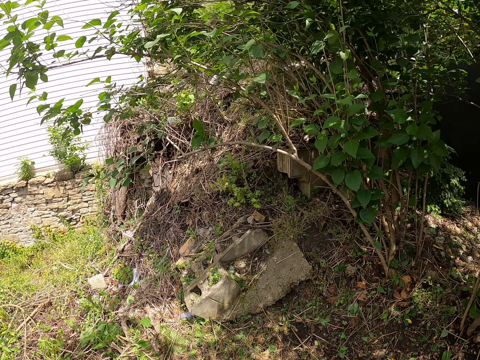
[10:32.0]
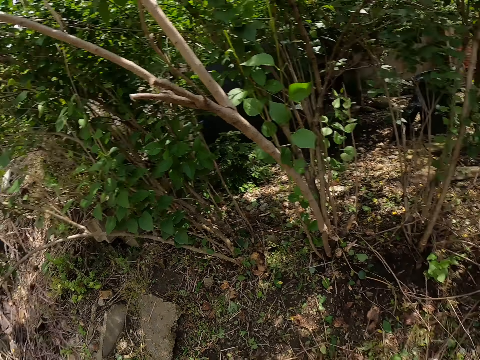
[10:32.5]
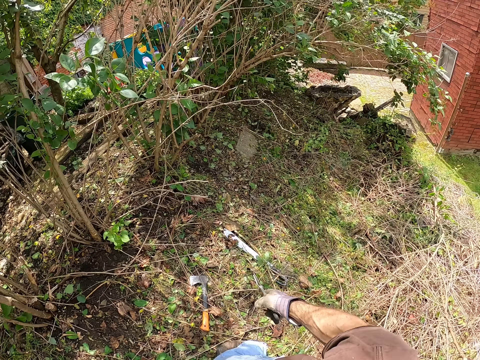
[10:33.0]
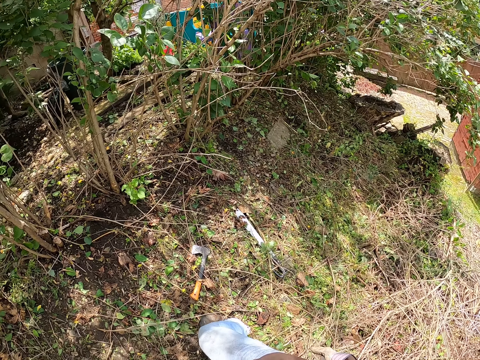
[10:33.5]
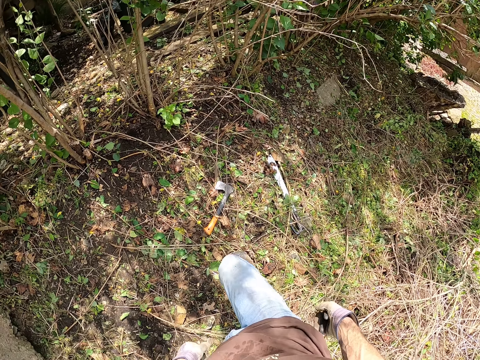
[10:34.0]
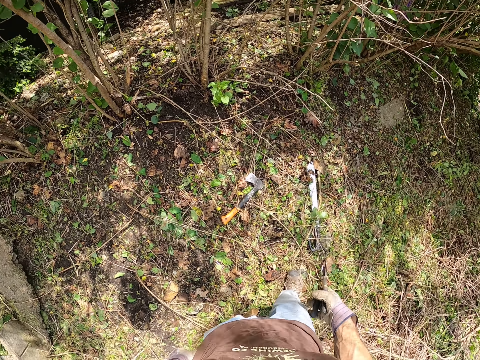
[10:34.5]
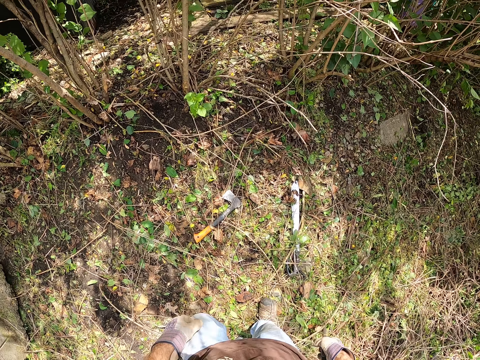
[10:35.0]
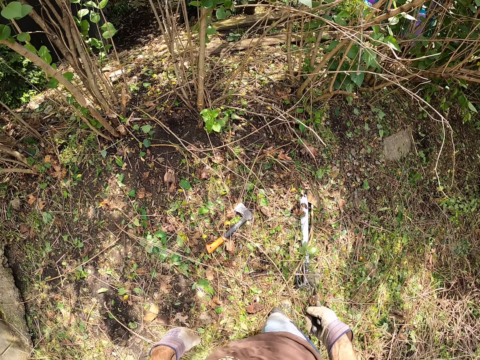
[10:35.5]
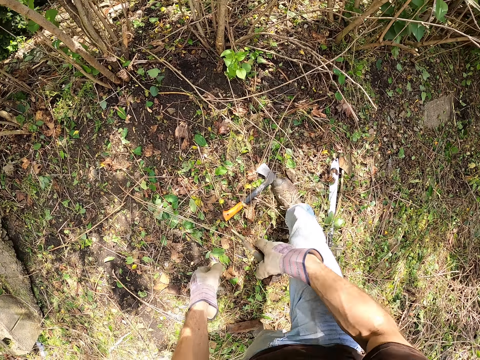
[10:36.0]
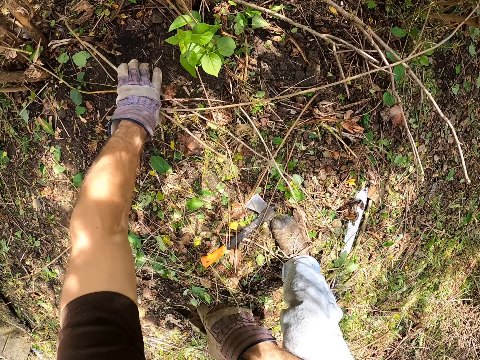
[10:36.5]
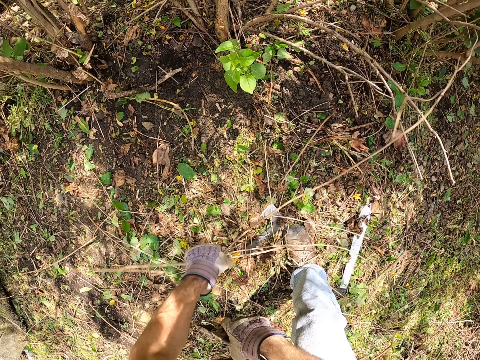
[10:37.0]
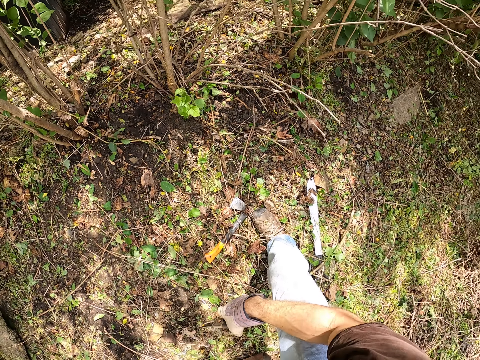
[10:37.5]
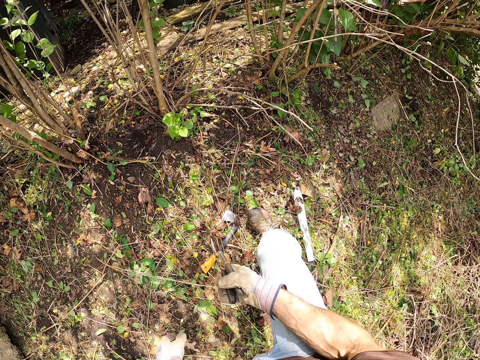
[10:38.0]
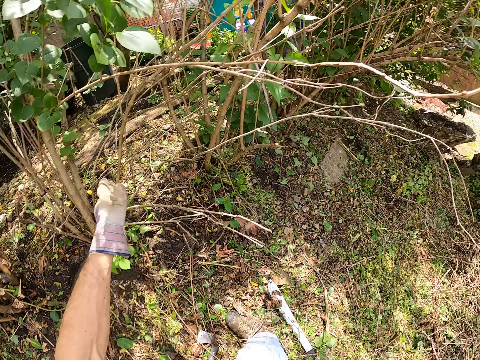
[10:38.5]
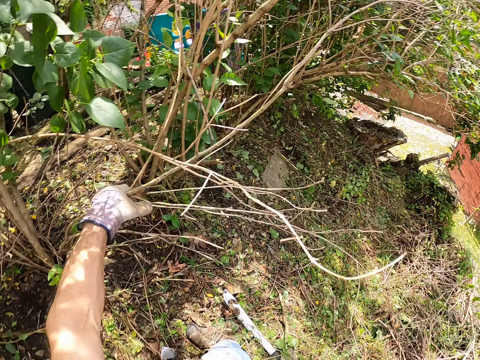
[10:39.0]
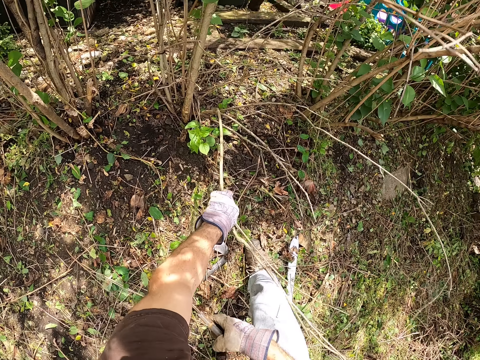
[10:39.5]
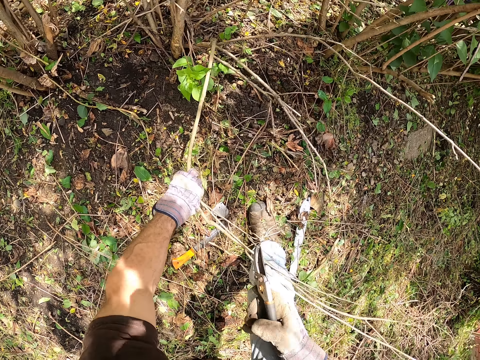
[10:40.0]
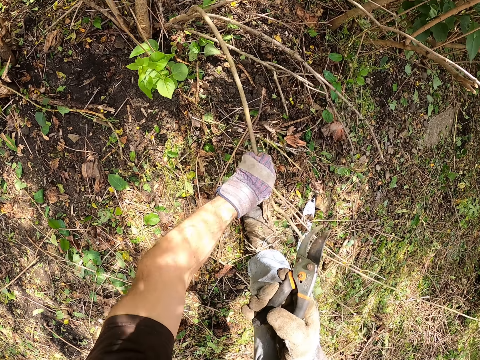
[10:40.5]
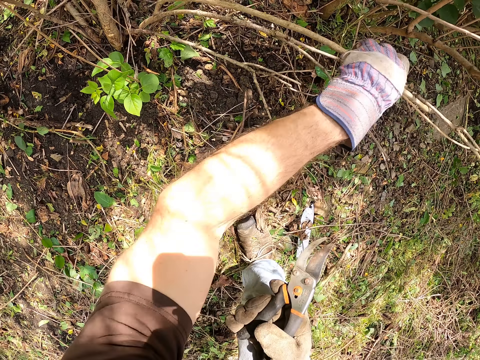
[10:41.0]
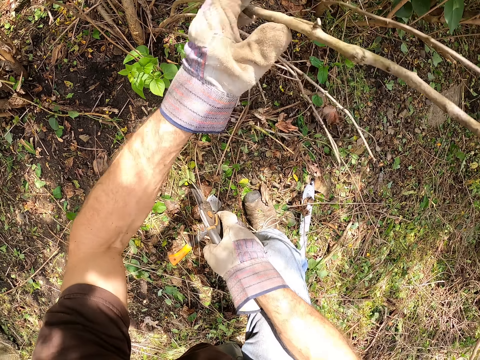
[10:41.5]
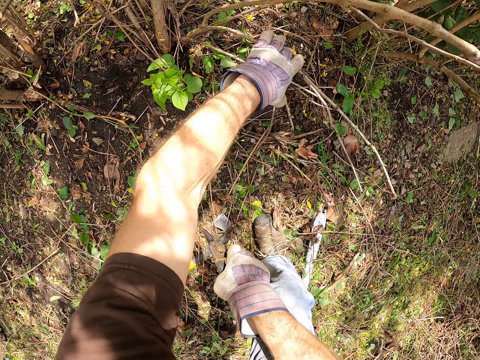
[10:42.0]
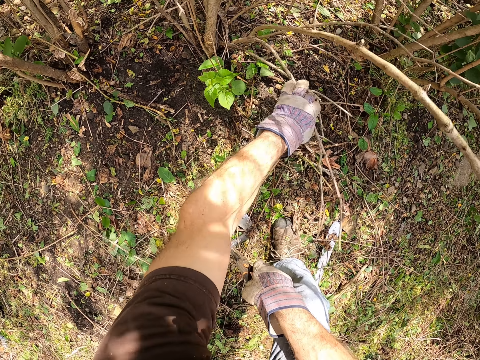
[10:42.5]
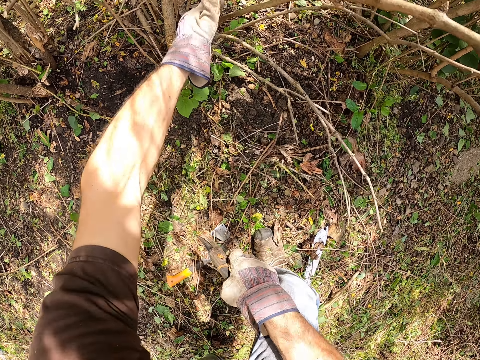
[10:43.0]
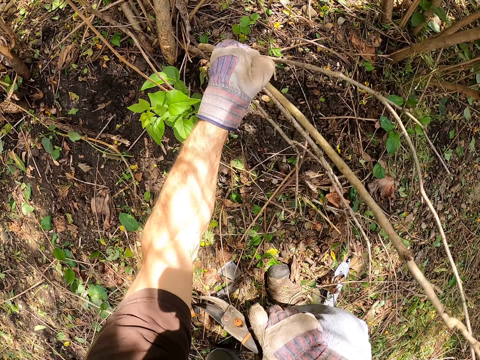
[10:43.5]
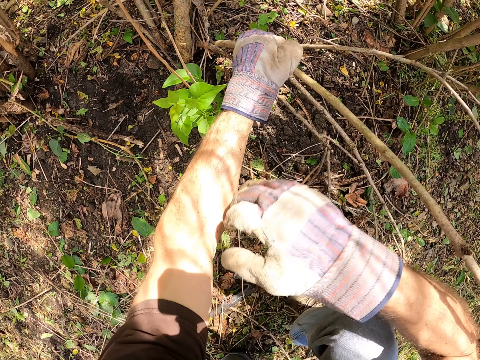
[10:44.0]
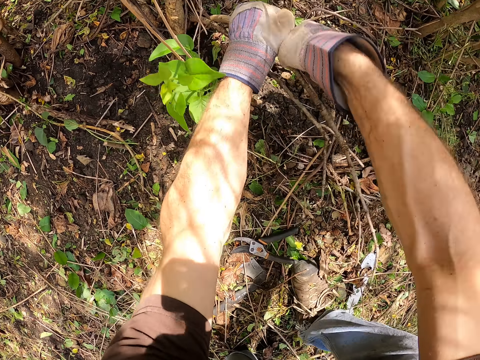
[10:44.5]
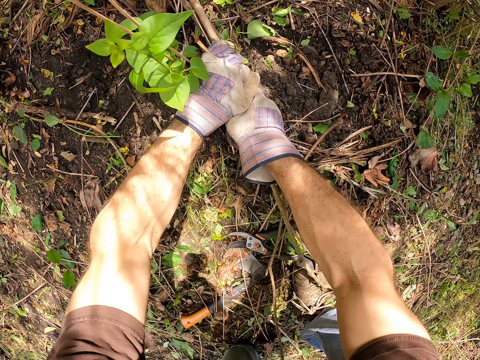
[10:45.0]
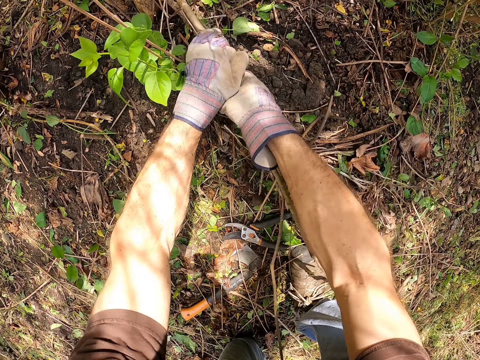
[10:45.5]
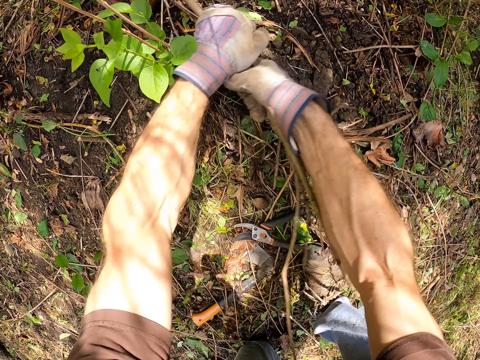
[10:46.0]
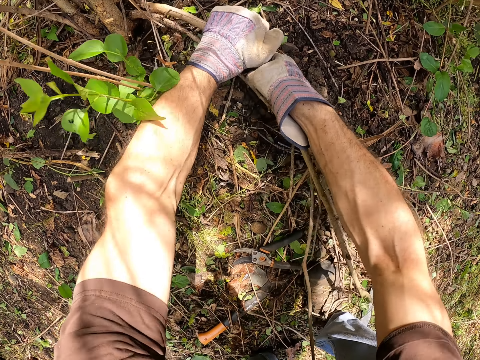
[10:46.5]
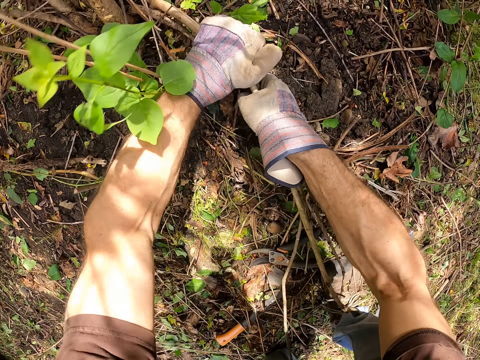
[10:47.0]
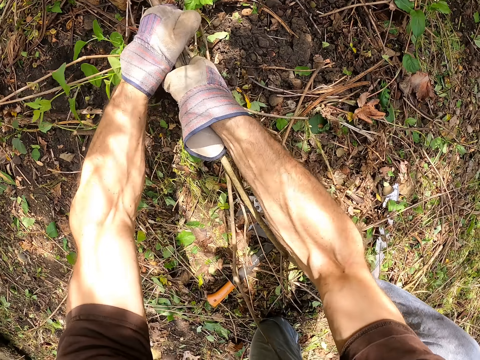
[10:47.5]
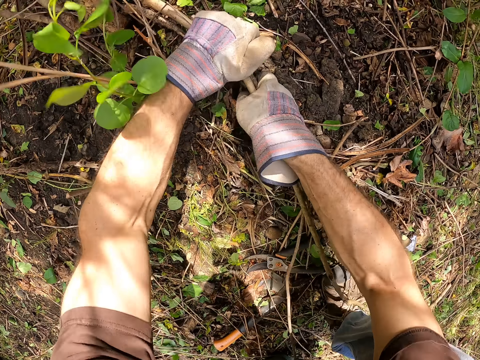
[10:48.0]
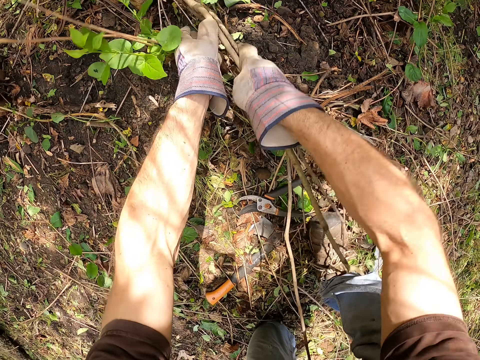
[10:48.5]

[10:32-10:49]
The camera wearer throws the thin stick to the floor with his left hand. He steps around. He collects woods on the ground. He removes thin sticks on the floor with his left hand. He throws the woods. He holds other branches. He pulls a thin branch with his left hand. He bends wood. He drops the pruner on the ground. He pulls the thin branch with his hands. He breaks the wood with his hands.

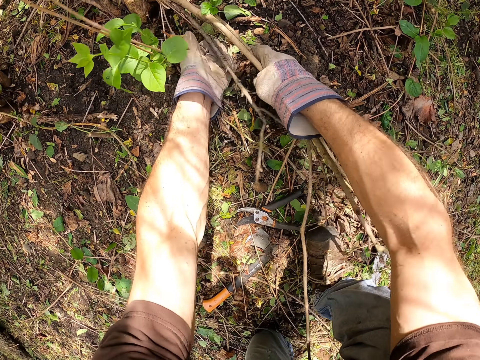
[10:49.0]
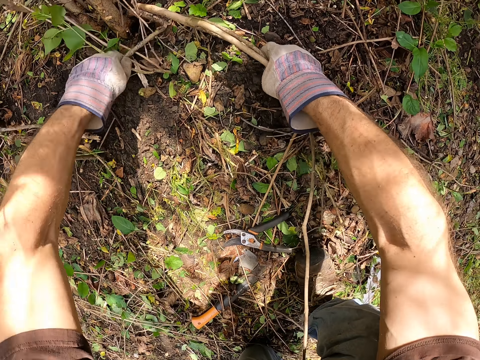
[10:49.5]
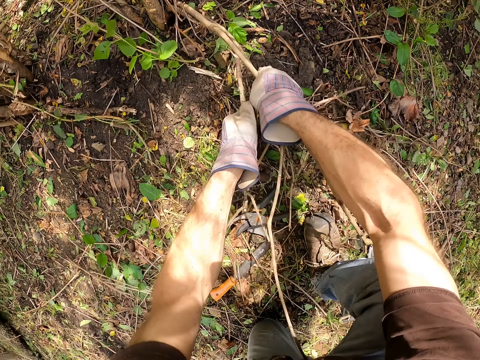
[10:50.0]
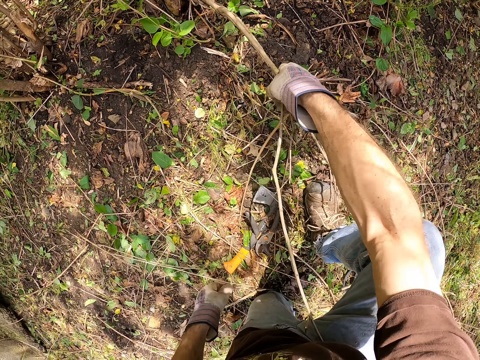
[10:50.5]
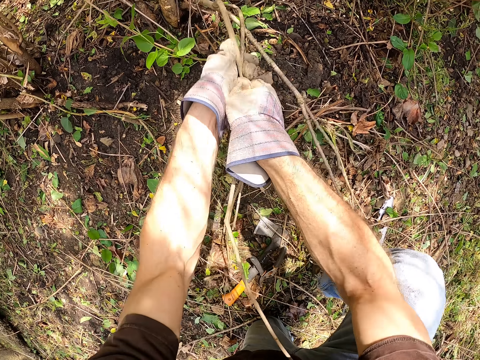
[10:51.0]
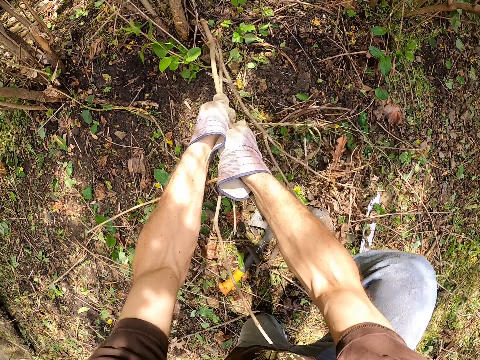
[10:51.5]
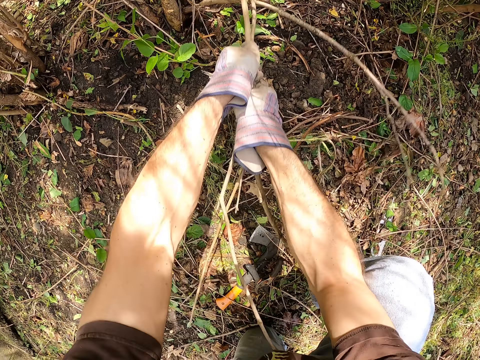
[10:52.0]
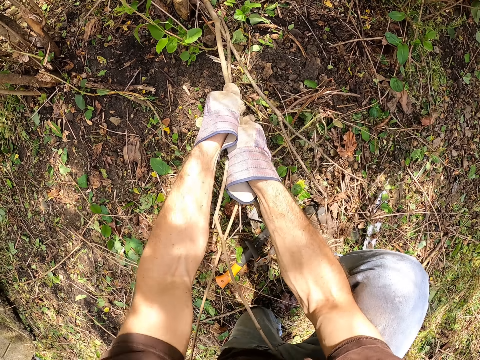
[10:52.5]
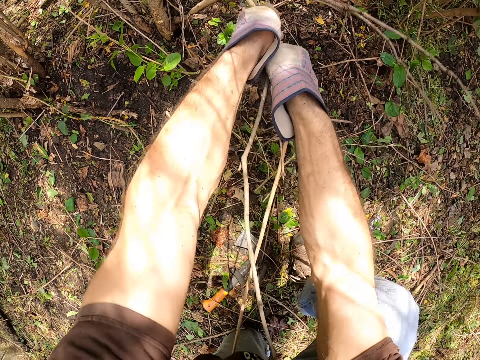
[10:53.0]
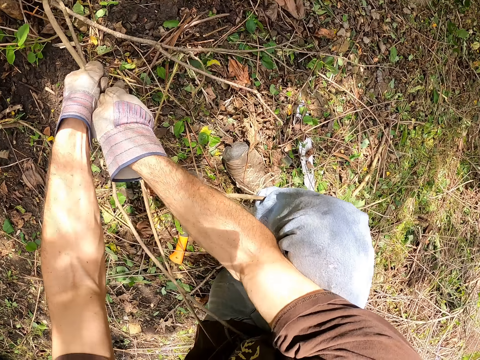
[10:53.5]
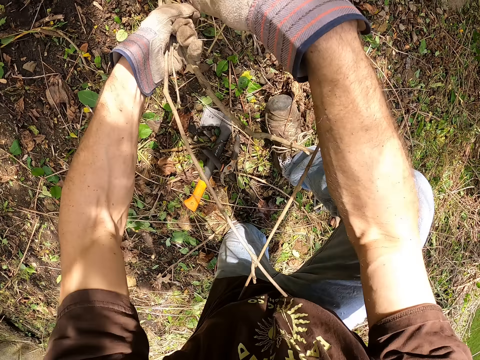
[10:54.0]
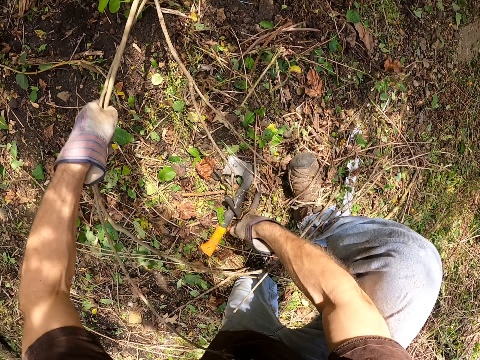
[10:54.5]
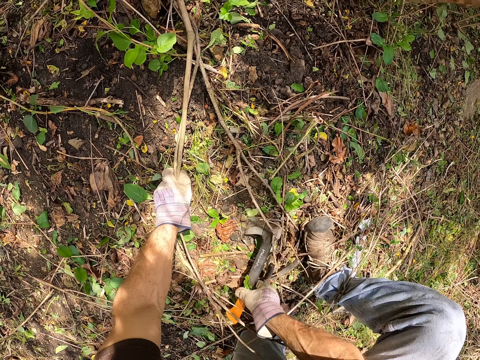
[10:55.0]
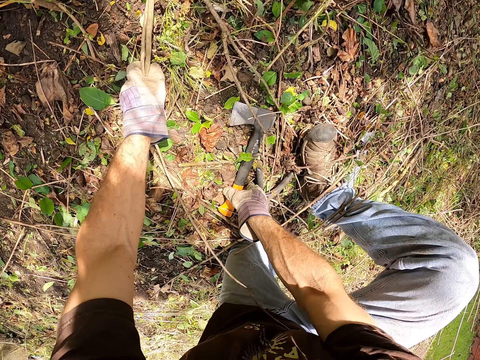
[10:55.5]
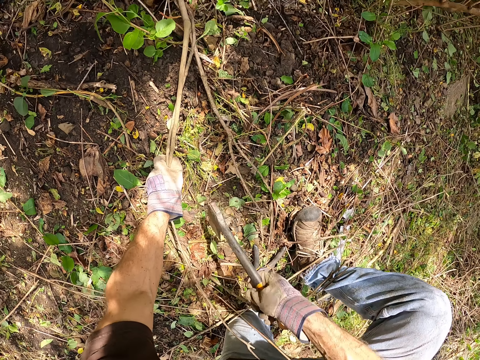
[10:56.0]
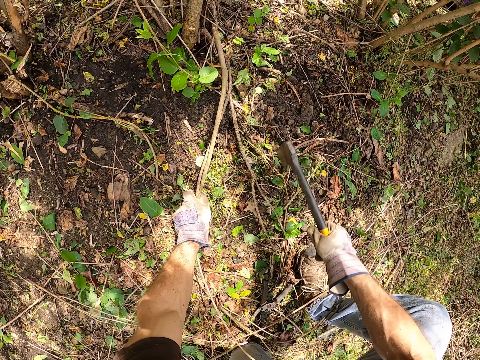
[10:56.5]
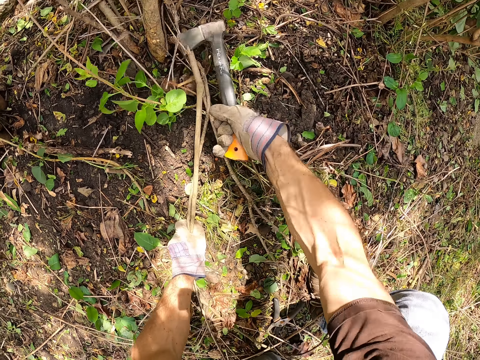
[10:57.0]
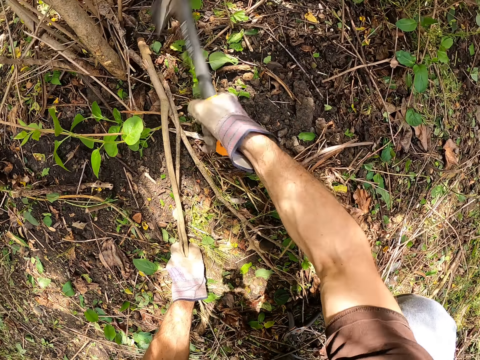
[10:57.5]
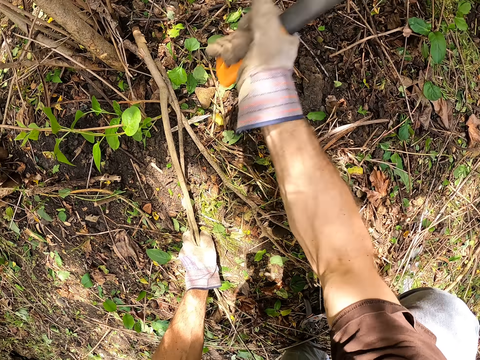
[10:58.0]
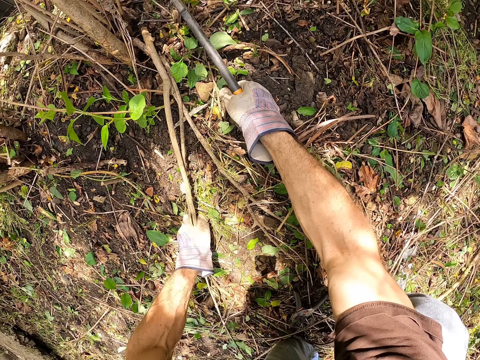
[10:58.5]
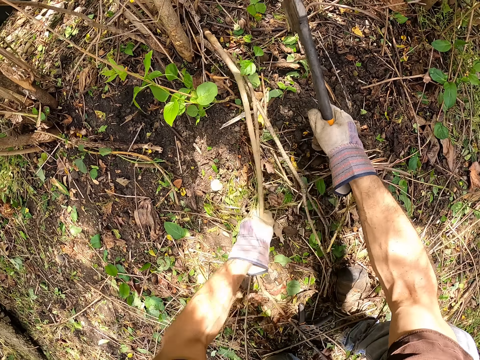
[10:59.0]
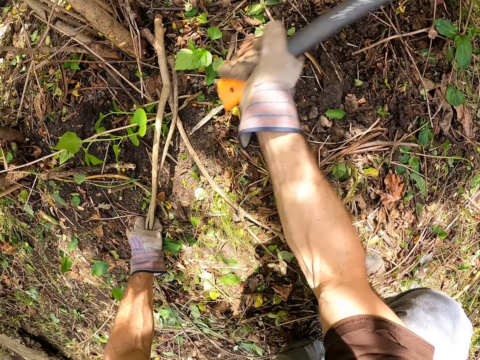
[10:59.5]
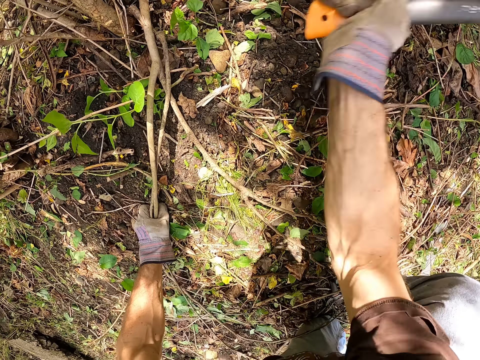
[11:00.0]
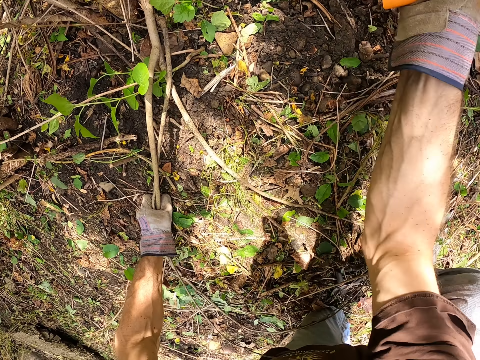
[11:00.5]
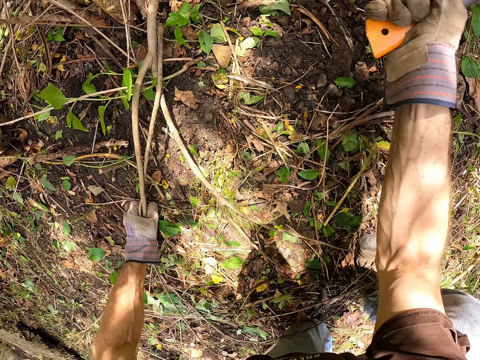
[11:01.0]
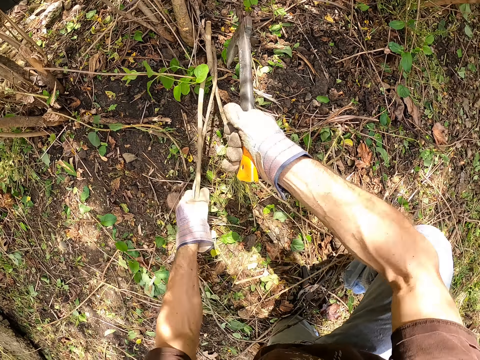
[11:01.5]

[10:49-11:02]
The camera wearer picks up the axe on the floor with his right hand. He cuts the thin branch with the axe in his right hand. He inspects the thin branch with his left hand. He cuts the thin branch with the axe in his right hand.
